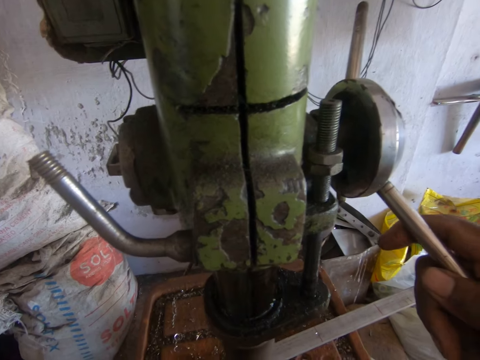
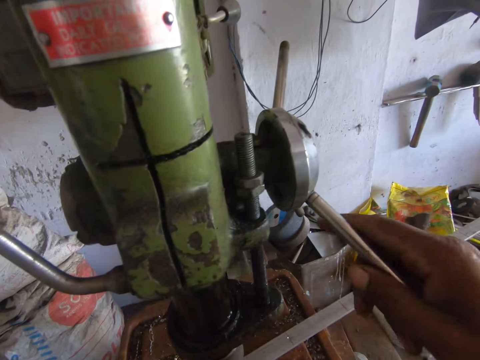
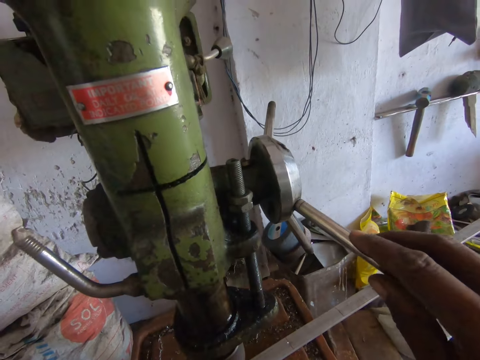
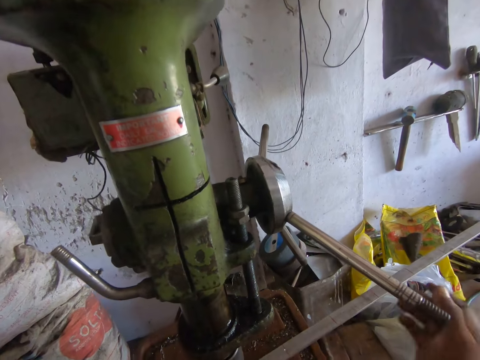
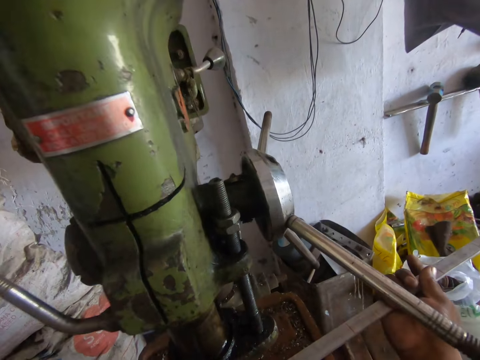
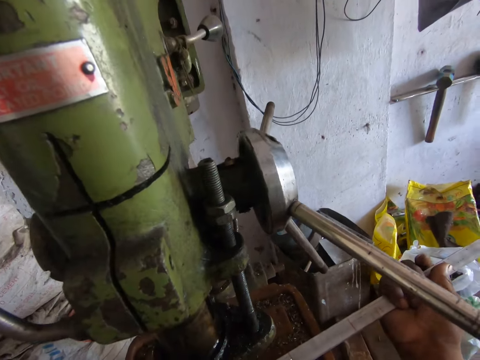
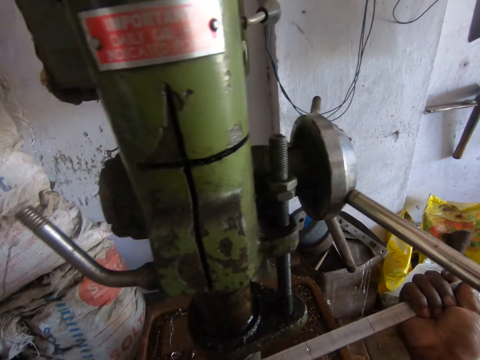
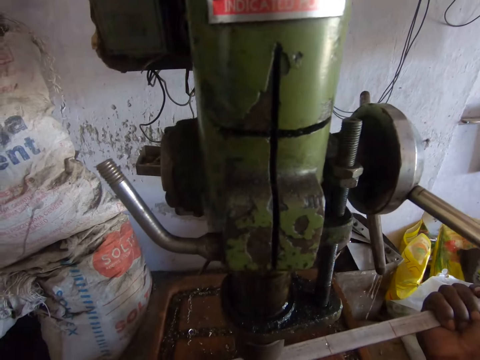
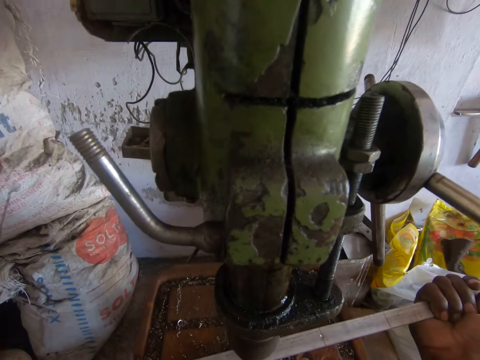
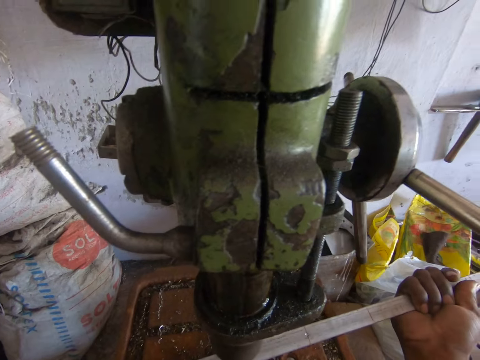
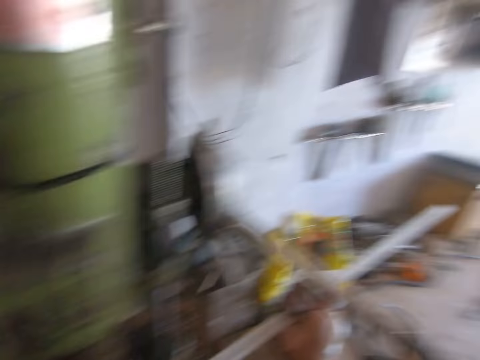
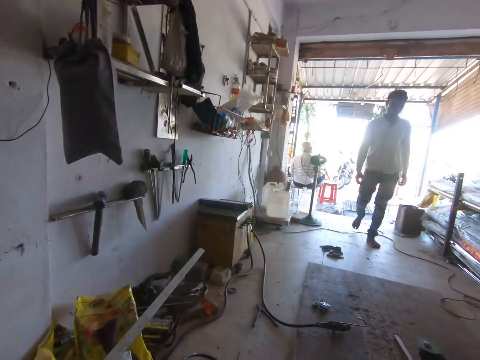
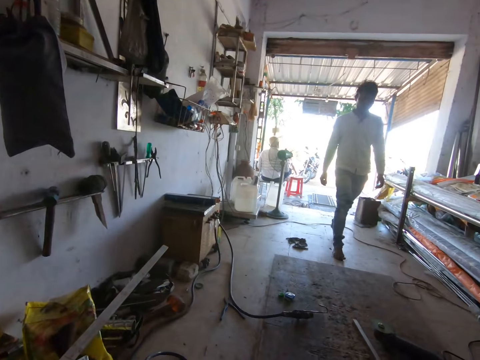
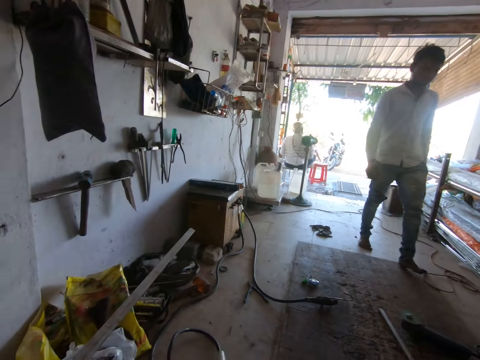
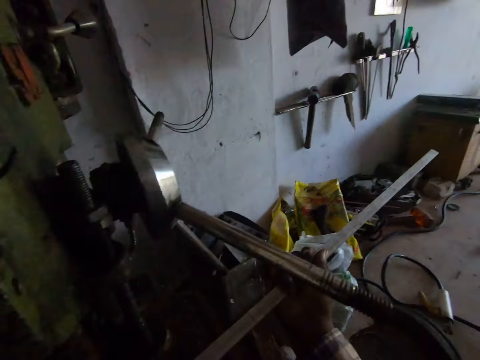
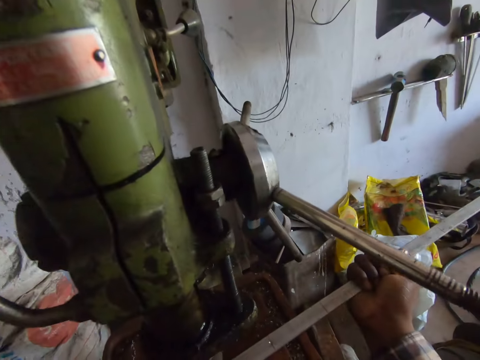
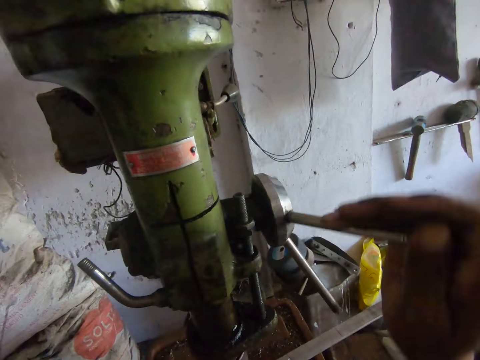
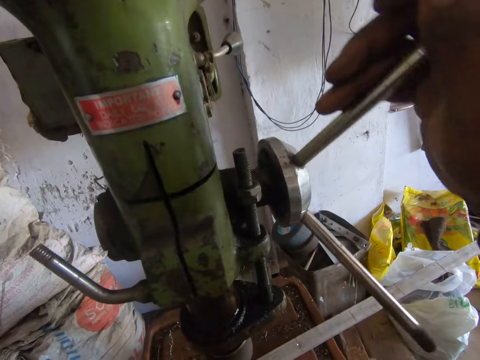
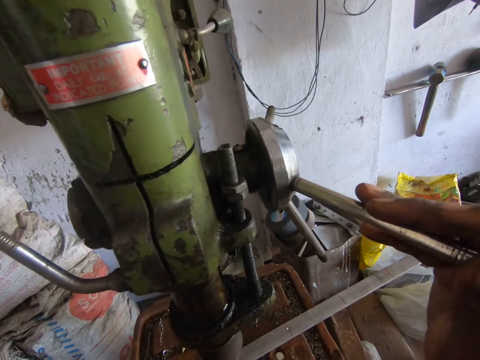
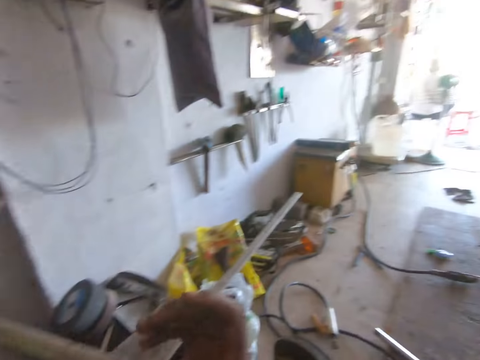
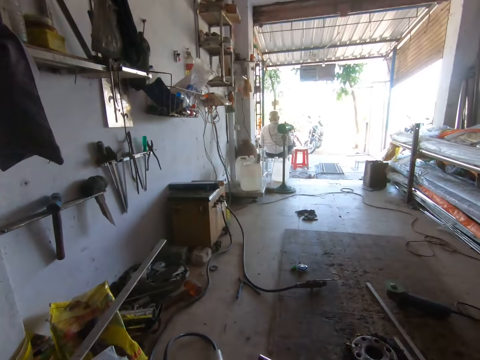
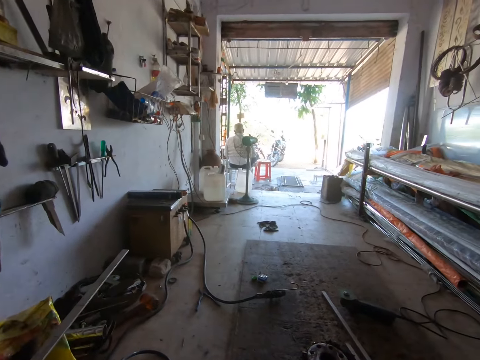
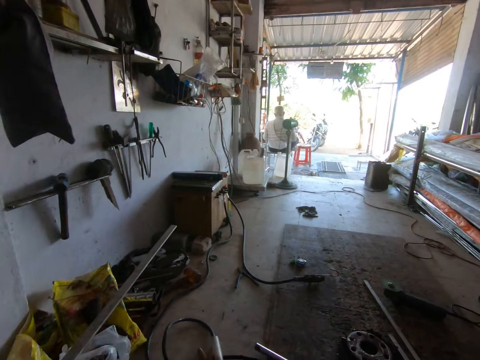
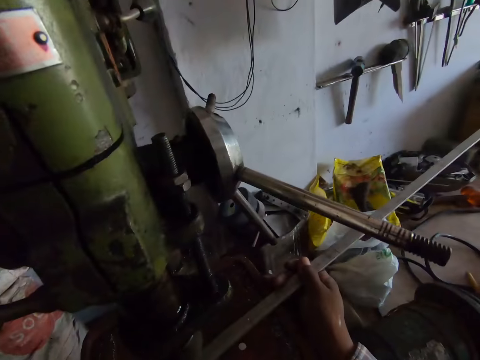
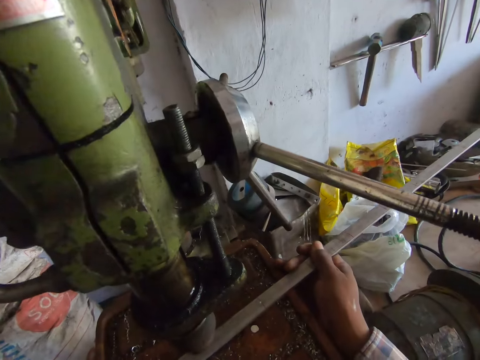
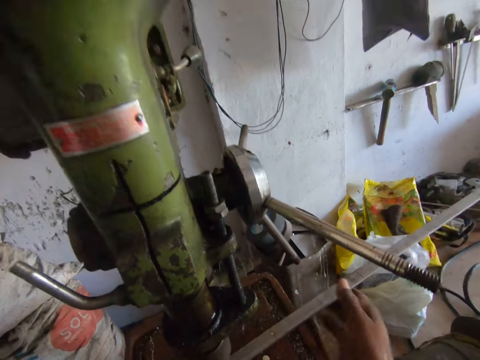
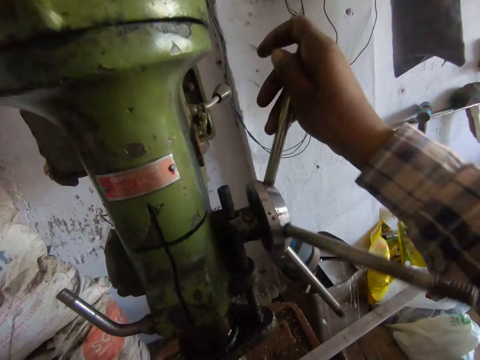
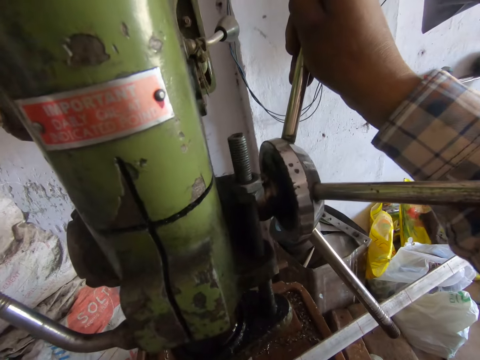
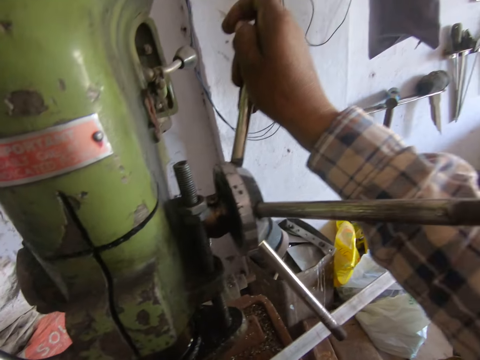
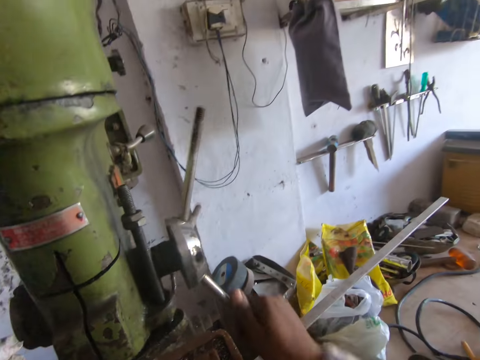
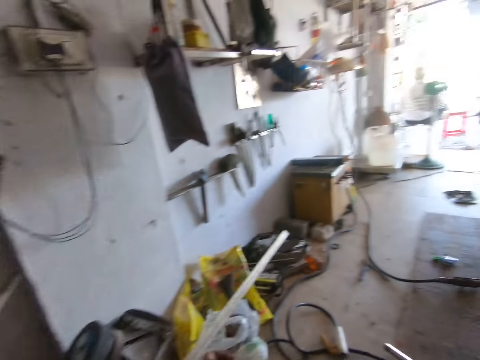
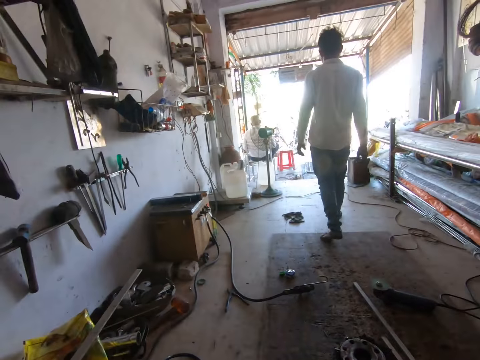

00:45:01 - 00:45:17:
The camera wearer removes his hand from the hand feed. He holds the metal rod with his right hand. He grinds the metal. A man walks towards the camera wearer in the workshop. The camera wearer turns the hand wheel of the drilling machine with his right hand. He holds the metal. He turns the hand wheel of the drilling machine with his right hand.

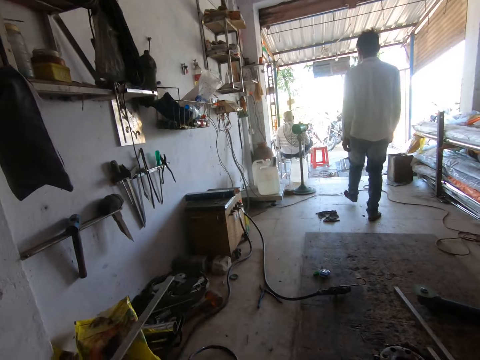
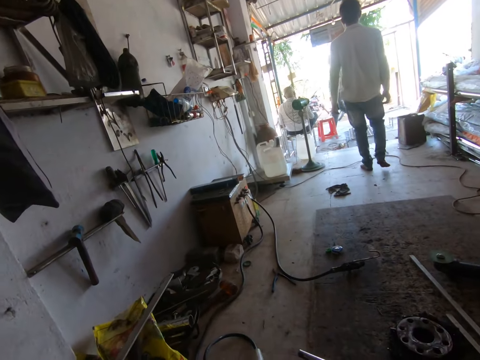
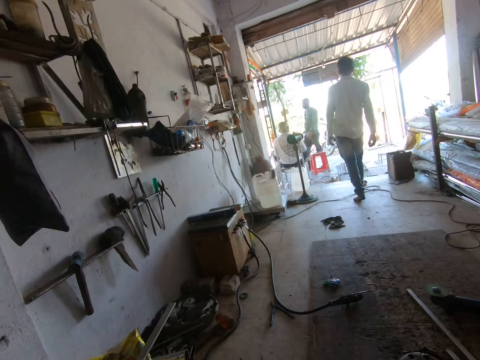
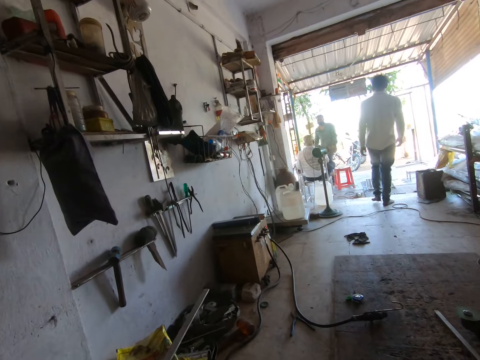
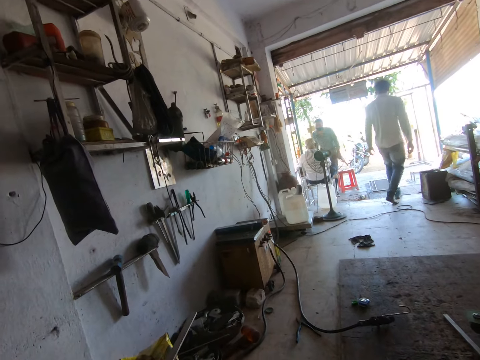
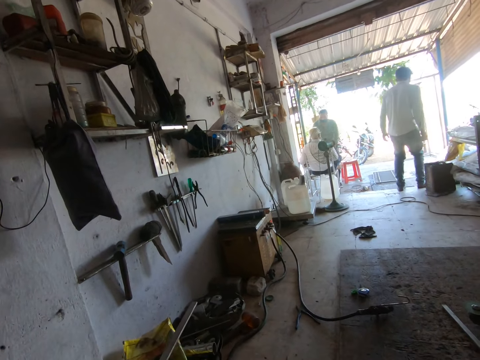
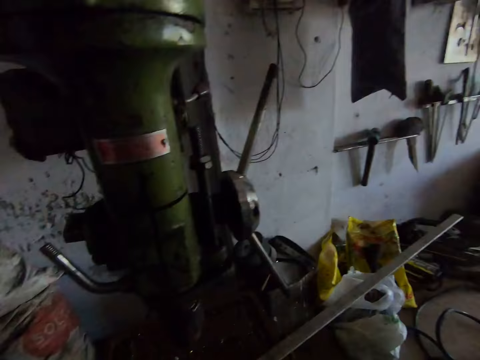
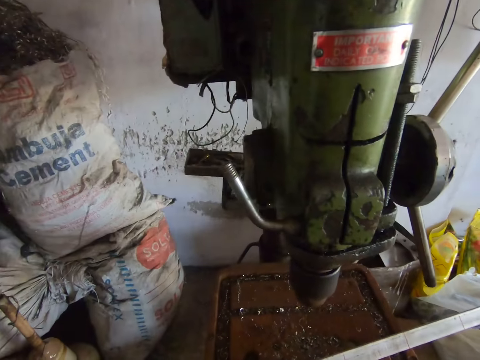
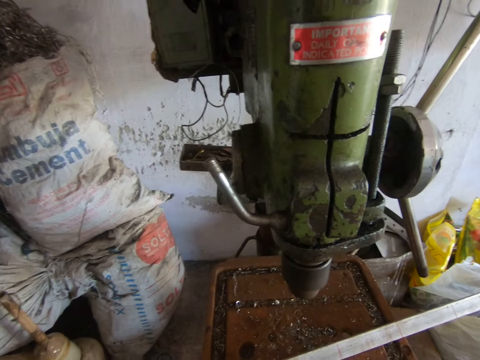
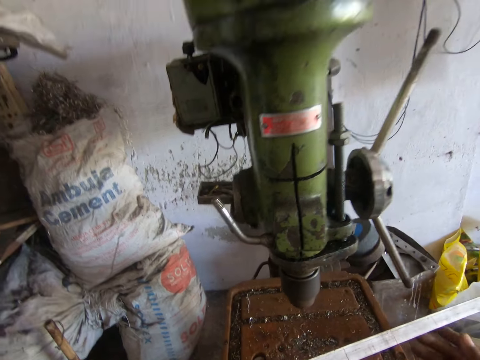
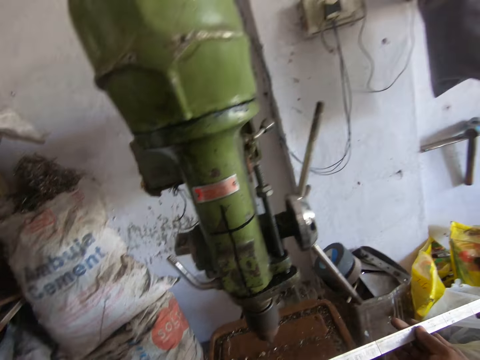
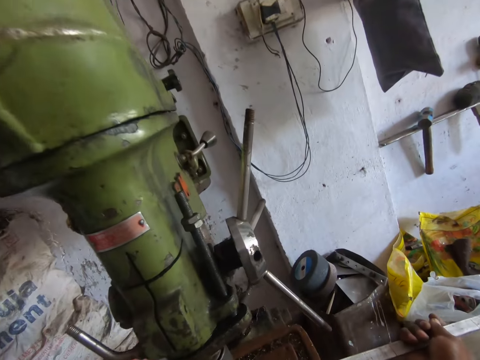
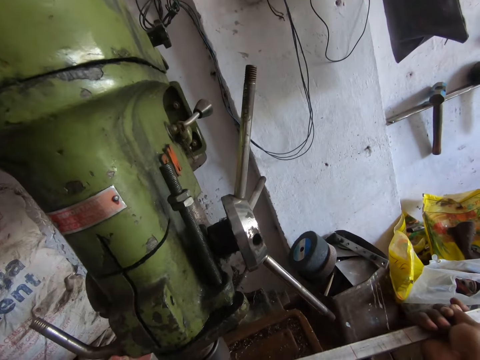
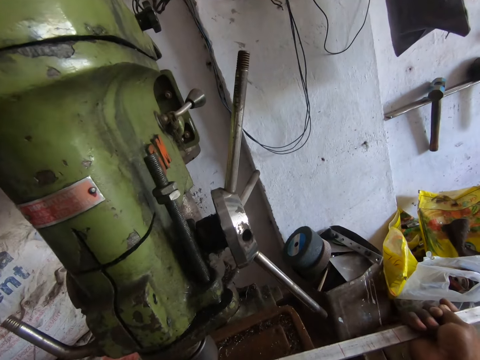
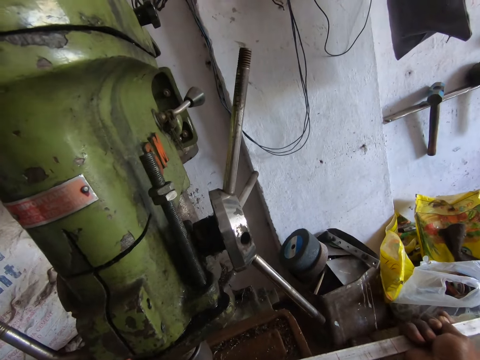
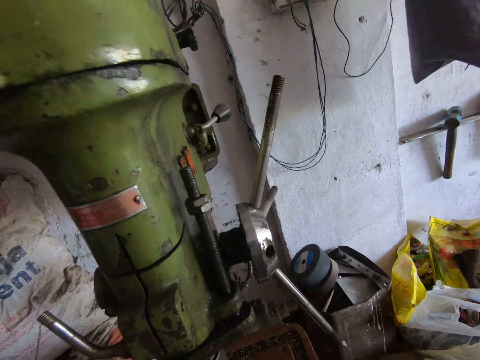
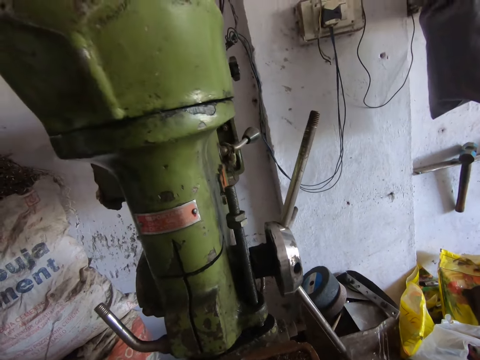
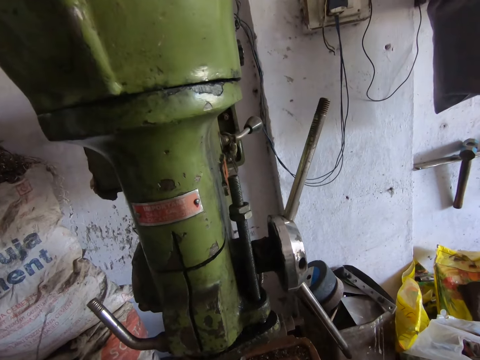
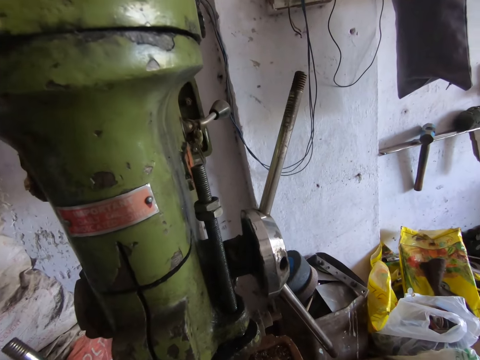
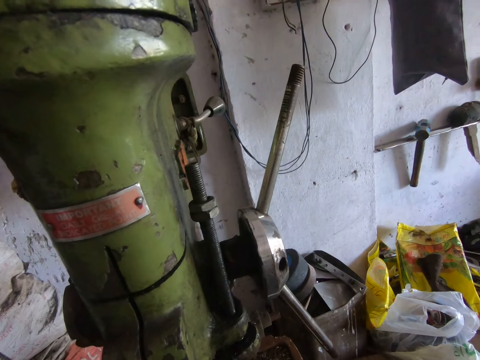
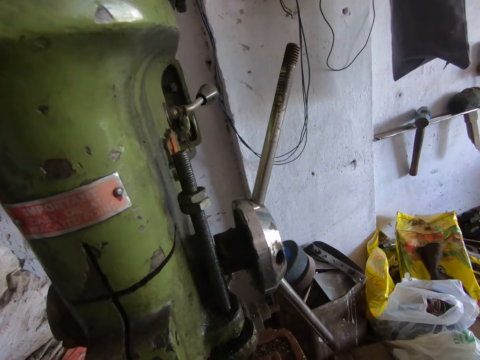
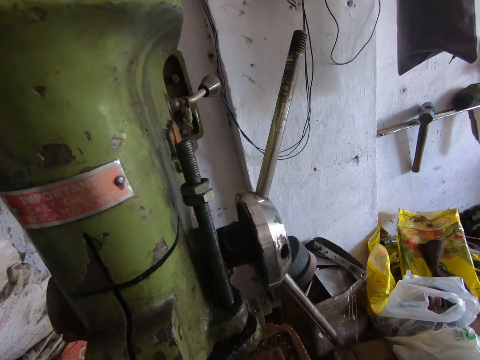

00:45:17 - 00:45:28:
The camera wearer holds the aluminium rod with both hands.
